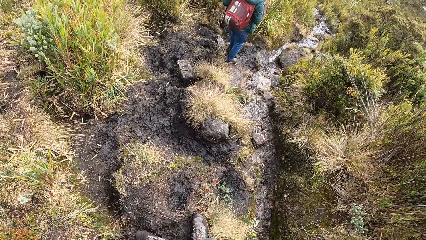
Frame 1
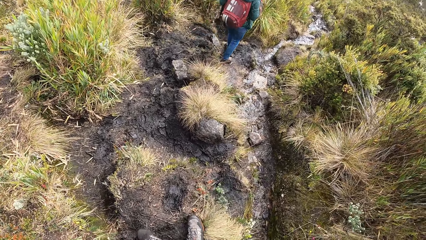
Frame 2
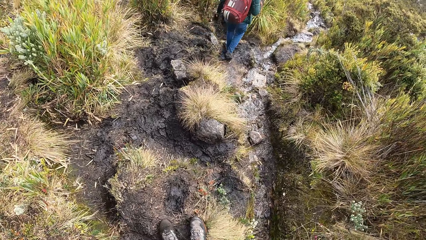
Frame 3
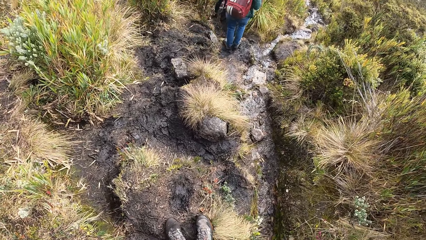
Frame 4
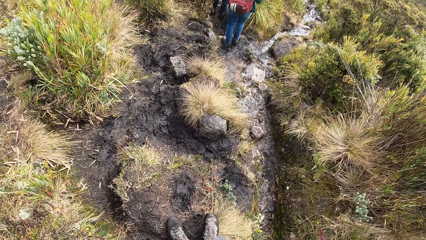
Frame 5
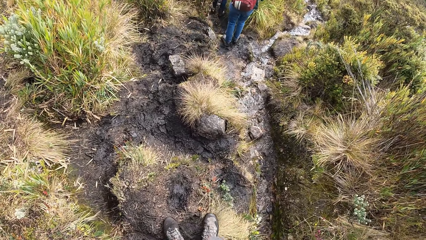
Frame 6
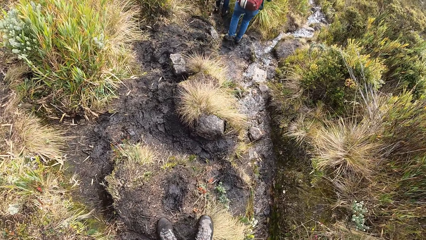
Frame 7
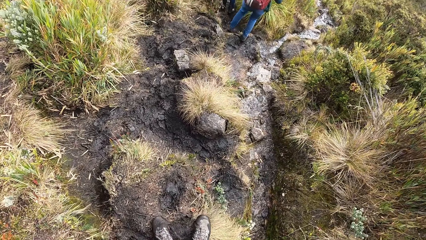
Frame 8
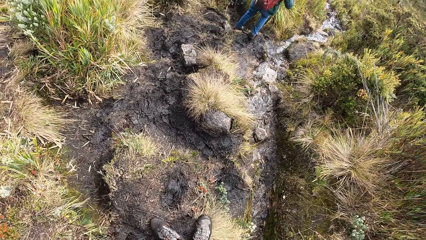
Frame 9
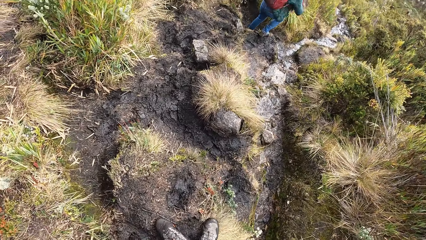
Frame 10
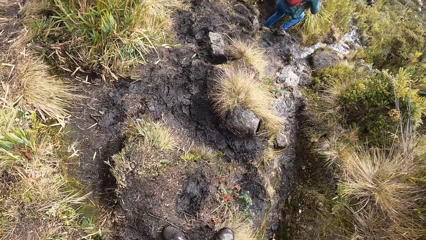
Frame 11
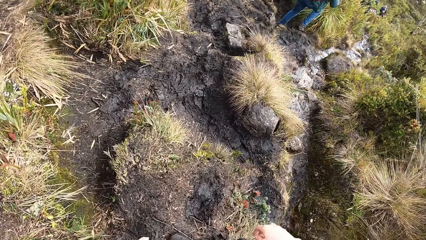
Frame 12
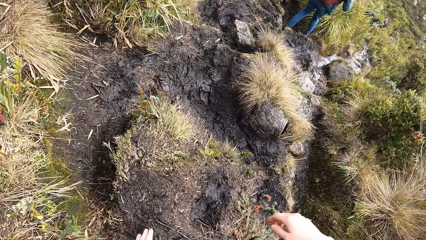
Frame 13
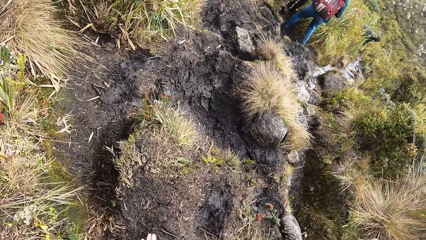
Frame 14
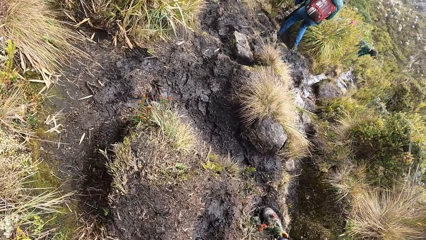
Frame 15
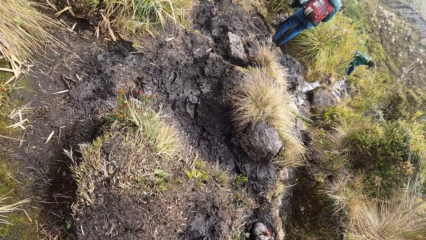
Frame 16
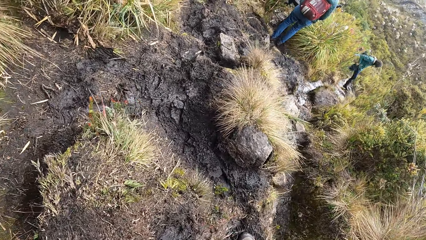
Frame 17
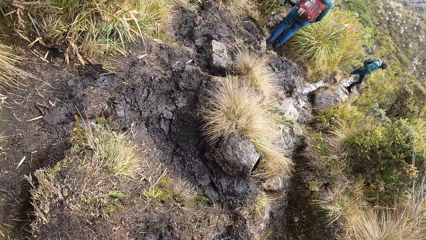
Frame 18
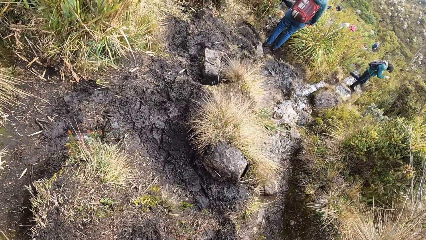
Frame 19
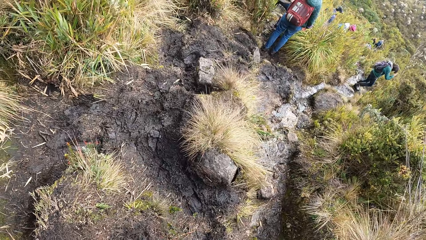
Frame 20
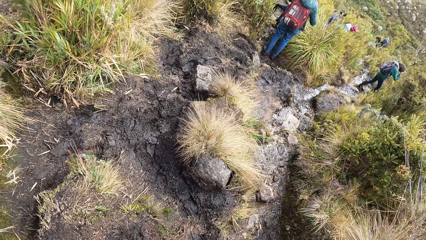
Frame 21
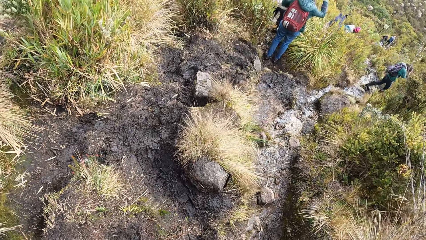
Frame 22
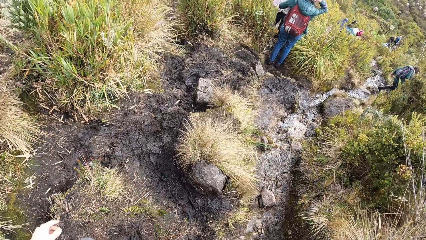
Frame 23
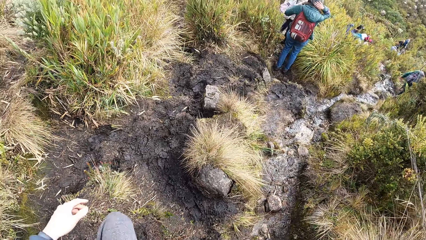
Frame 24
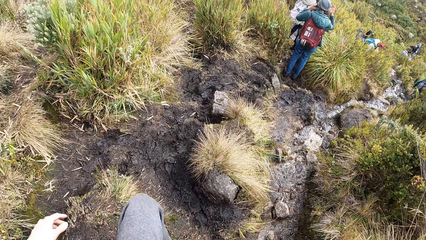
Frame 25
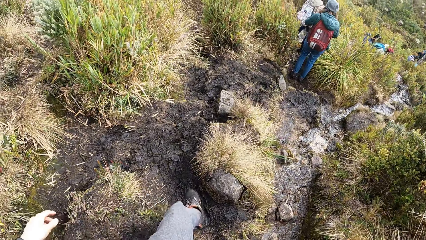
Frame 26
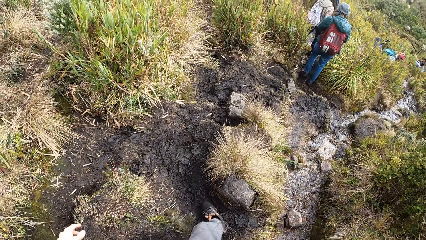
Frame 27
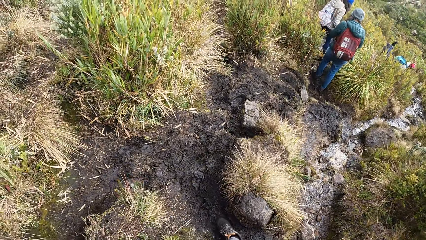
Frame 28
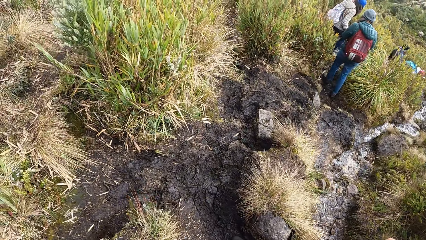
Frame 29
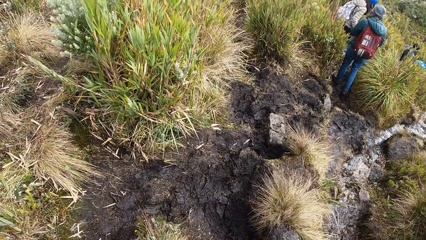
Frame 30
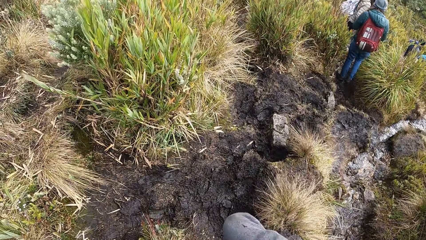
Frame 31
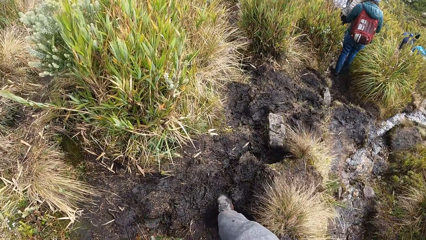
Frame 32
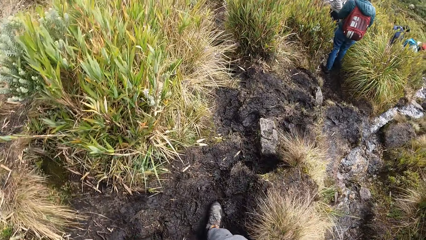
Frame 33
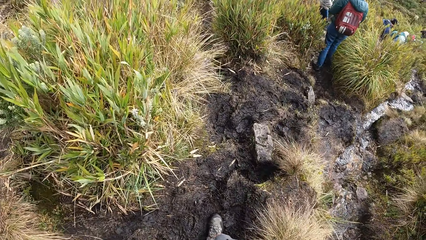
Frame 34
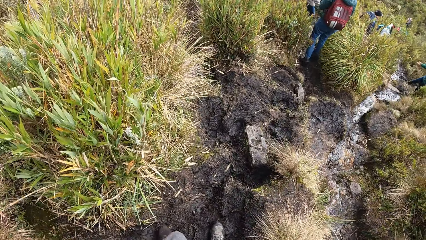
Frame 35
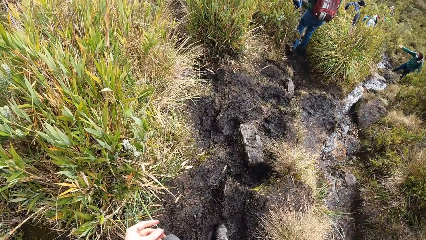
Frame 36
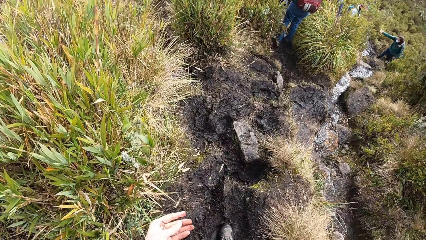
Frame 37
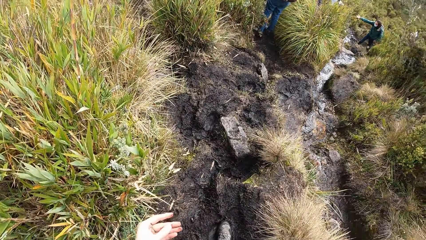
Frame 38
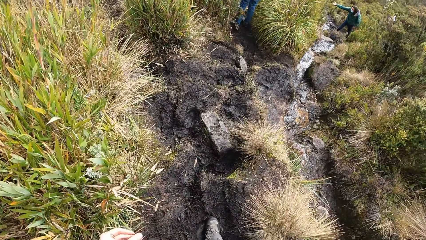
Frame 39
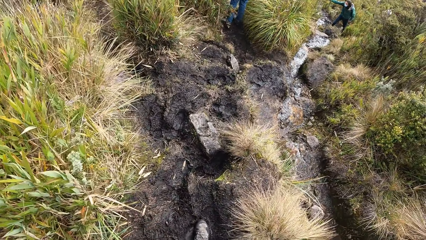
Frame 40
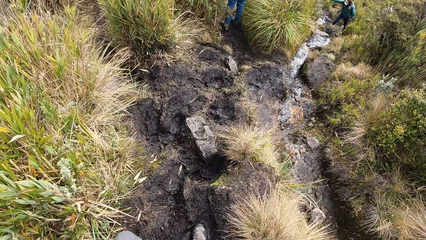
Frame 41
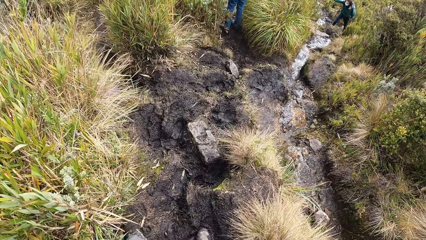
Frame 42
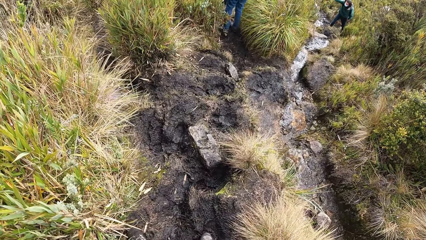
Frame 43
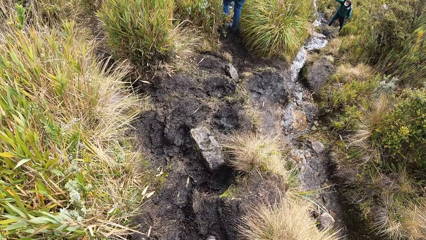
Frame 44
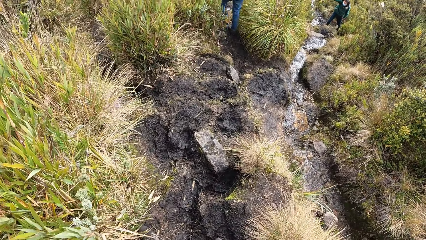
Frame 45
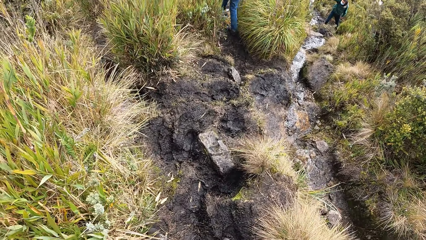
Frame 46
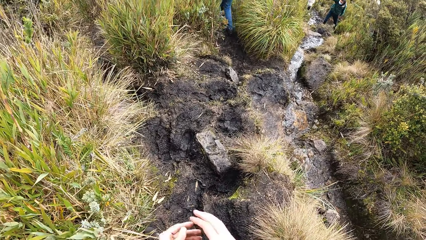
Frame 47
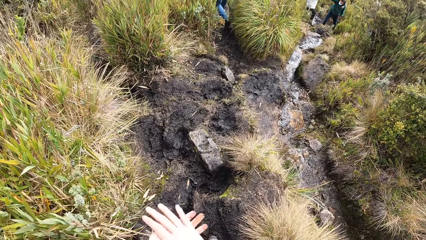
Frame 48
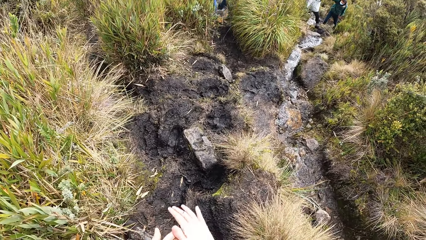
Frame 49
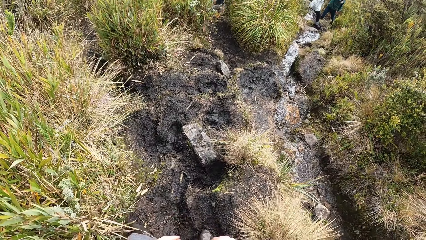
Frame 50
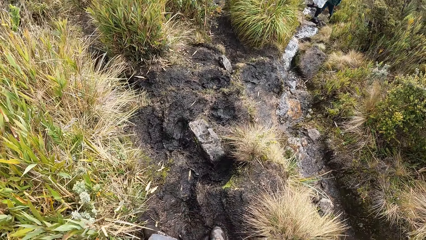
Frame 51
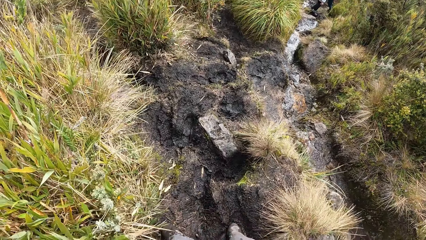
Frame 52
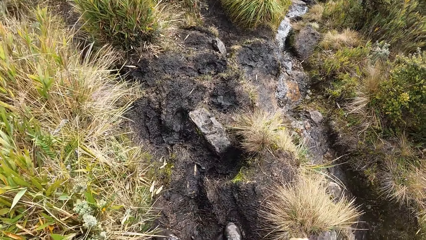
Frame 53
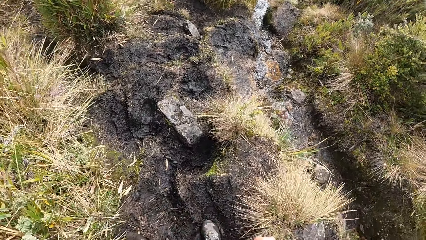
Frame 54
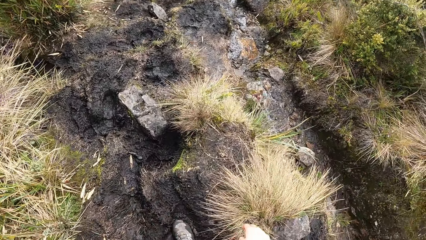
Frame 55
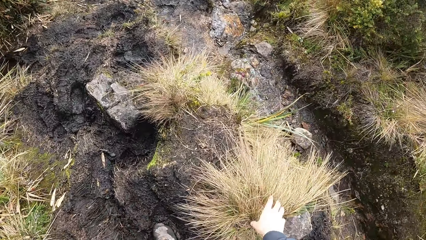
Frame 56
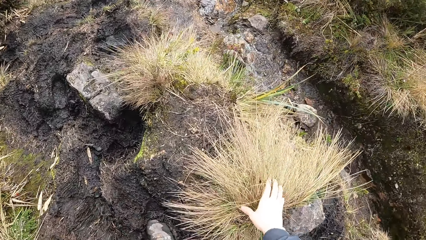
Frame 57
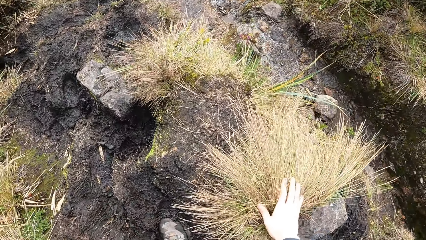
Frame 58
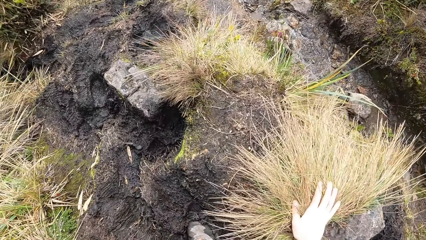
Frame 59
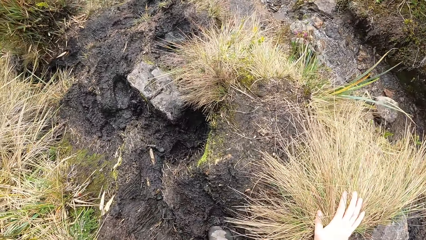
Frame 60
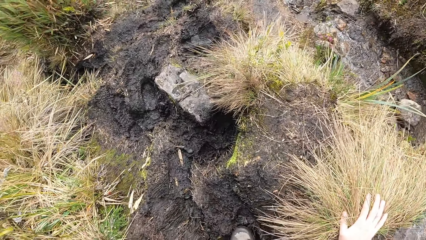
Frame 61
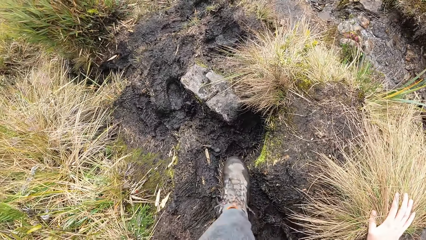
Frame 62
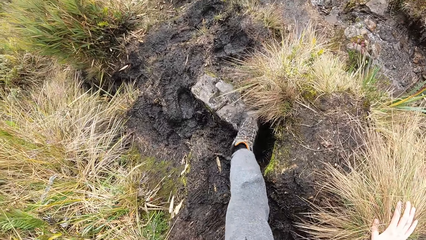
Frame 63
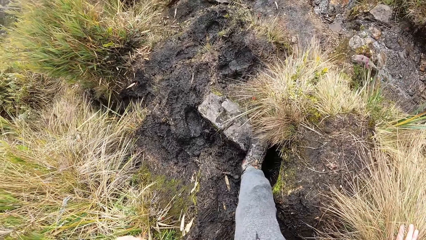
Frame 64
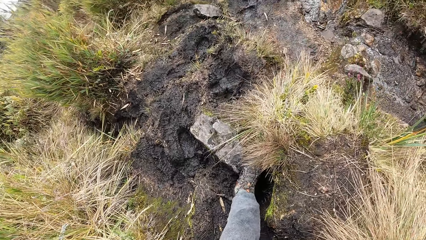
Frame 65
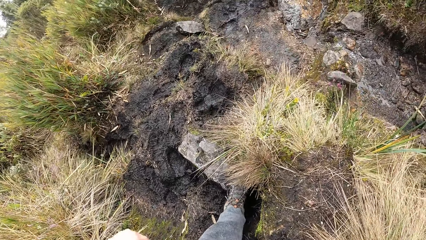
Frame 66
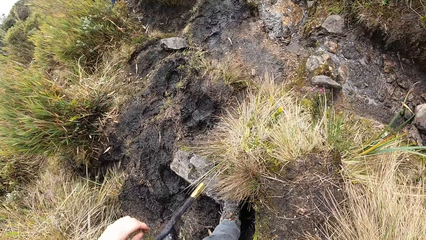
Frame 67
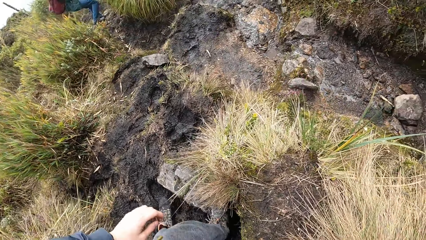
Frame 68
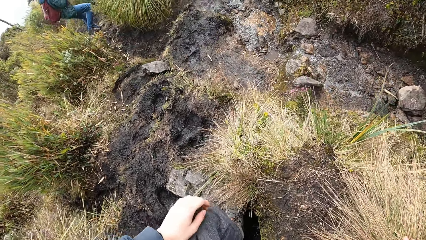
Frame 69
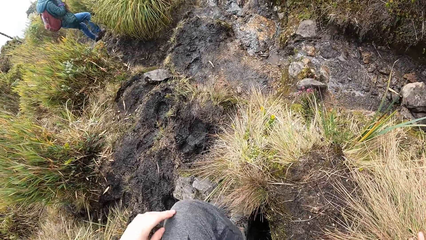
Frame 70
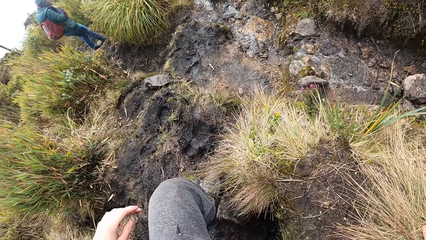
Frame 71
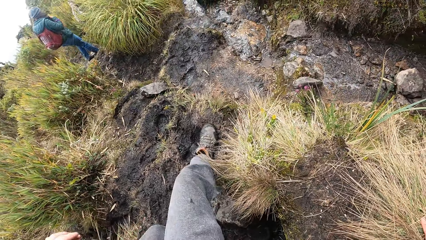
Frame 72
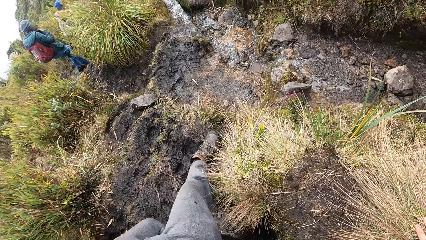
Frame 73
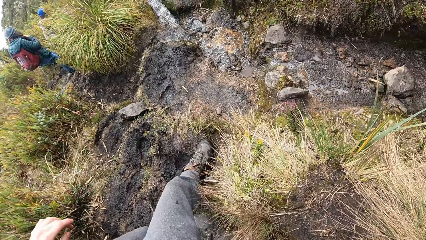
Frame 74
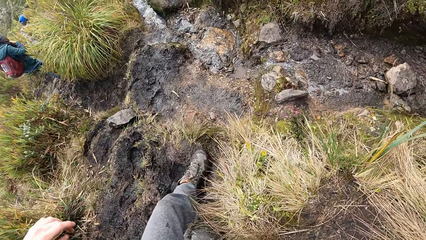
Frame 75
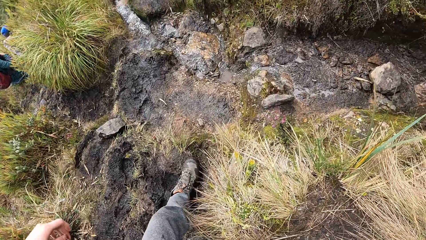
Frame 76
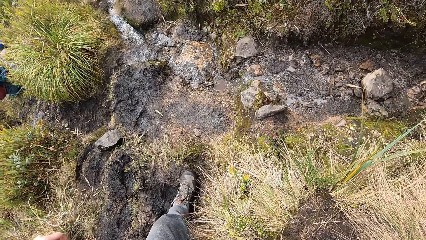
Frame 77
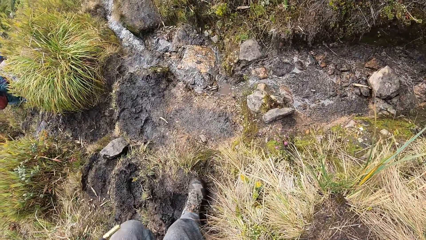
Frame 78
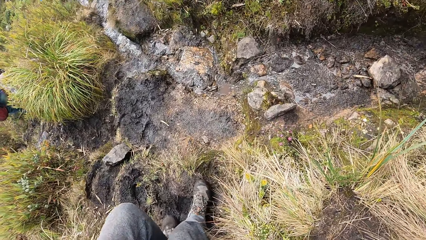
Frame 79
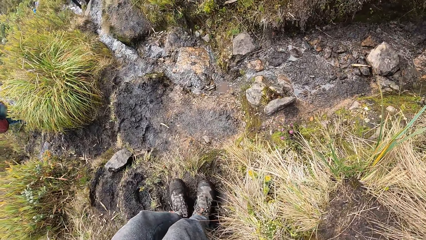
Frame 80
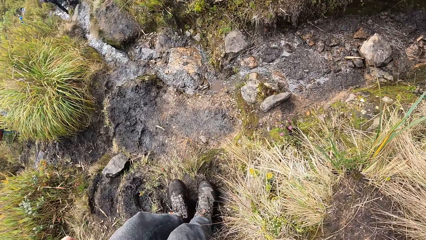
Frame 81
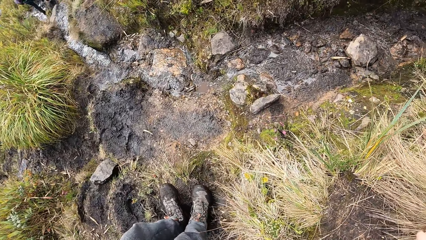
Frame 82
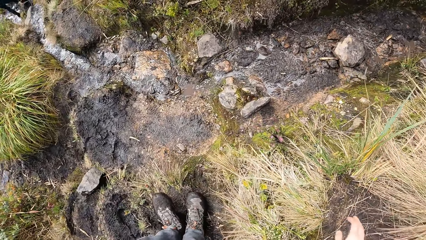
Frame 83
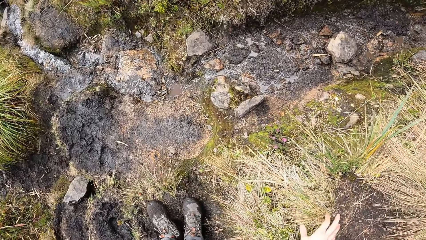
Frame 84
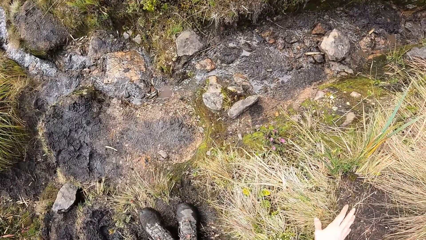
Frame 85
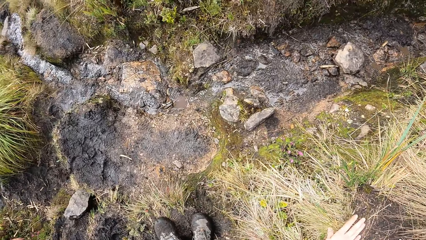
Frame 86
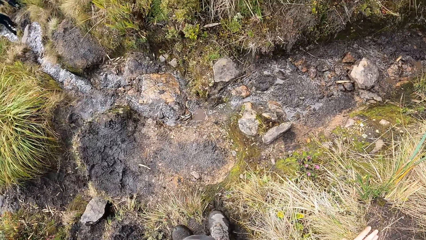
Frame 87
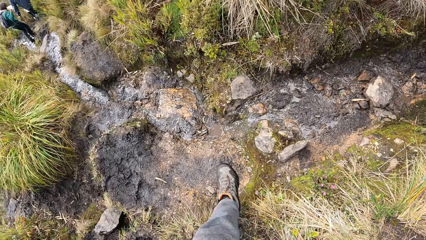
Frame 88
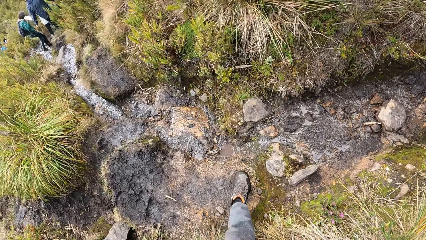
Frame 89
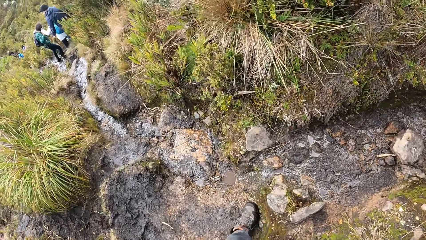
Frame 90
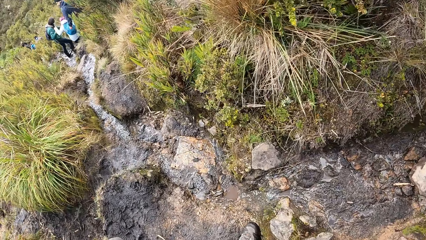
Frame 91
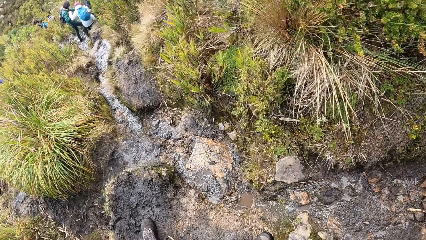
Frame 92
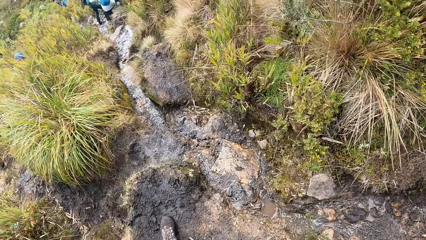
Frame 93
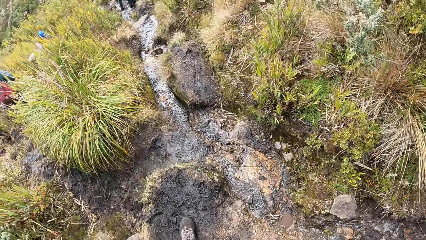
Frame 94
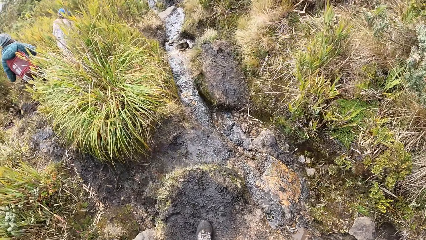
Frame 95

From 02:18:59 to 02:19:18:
The camera wearer bends down and places her left hand on the ground. The woman adjusts the beanie hat with her right hand. The camera wearer walks on the path. She looks at the left hand. She wipes dirt from the left hand with the right hand. She places her right hand on the grass on the ground. She climbs down the trail. She places her right hand on the ground.
